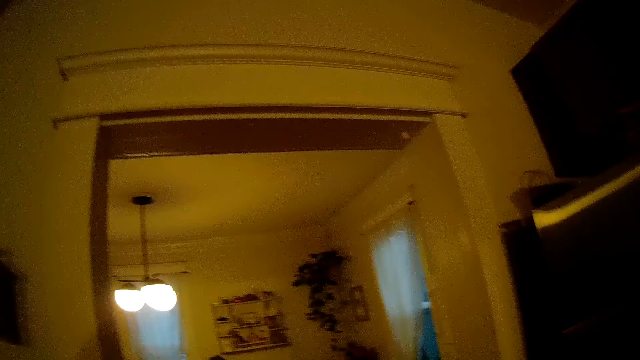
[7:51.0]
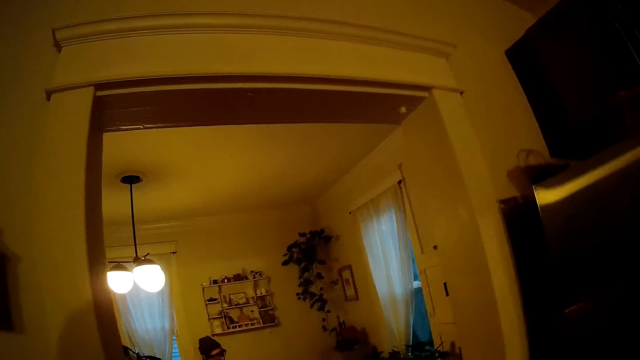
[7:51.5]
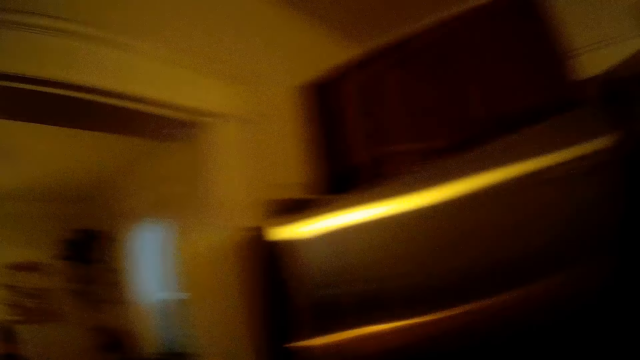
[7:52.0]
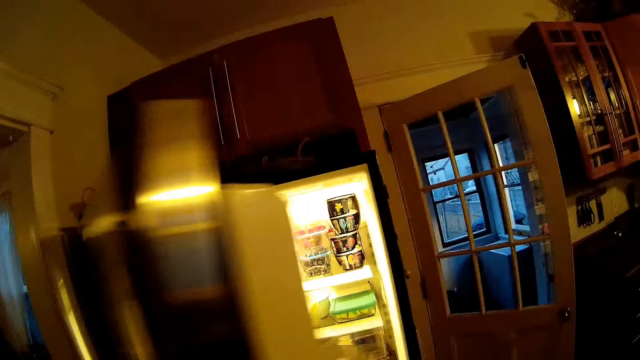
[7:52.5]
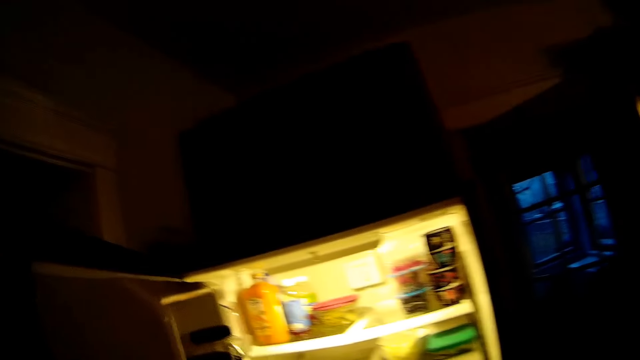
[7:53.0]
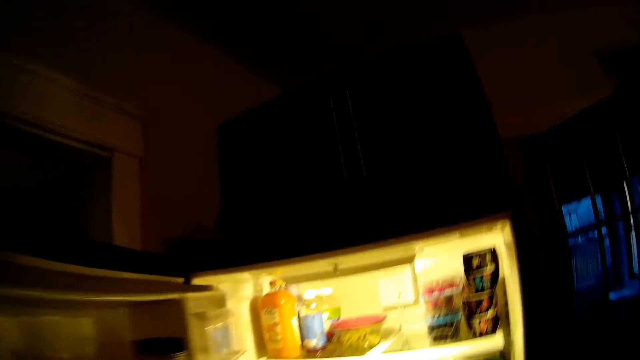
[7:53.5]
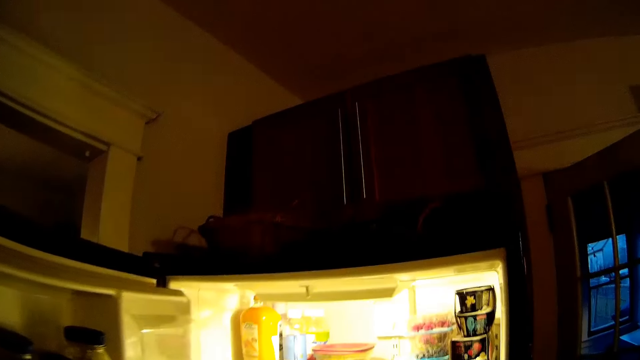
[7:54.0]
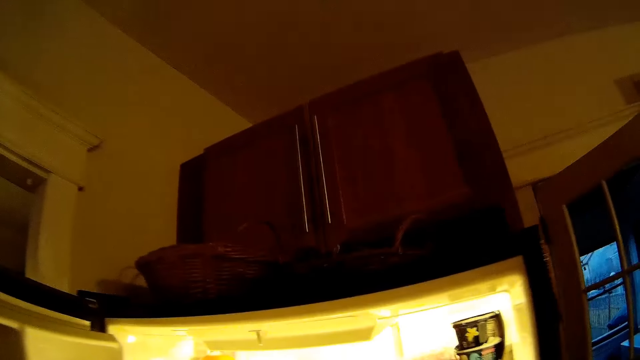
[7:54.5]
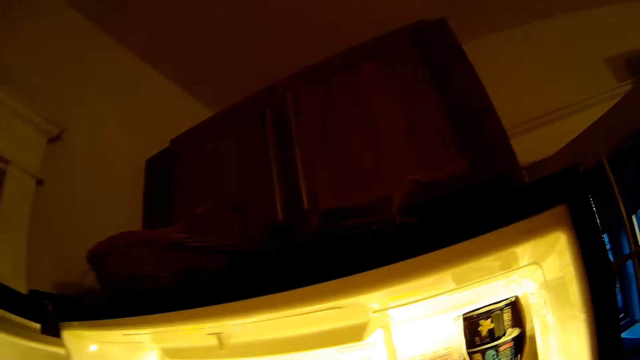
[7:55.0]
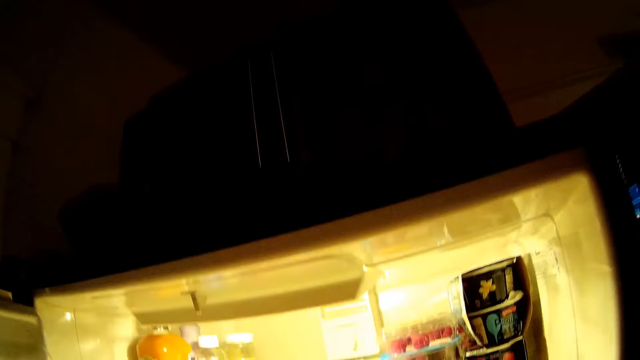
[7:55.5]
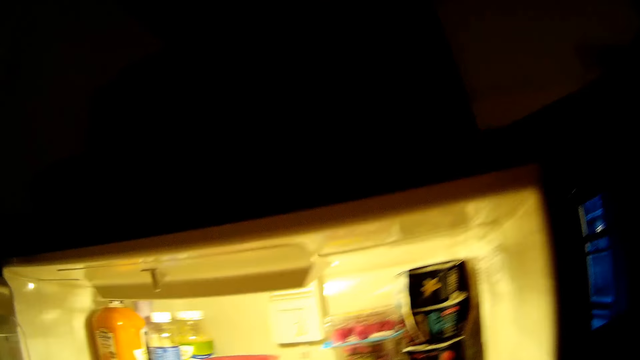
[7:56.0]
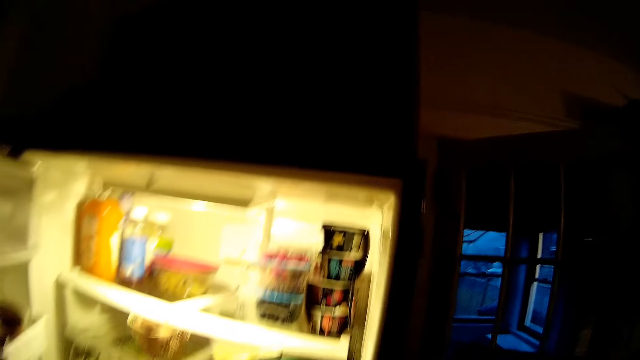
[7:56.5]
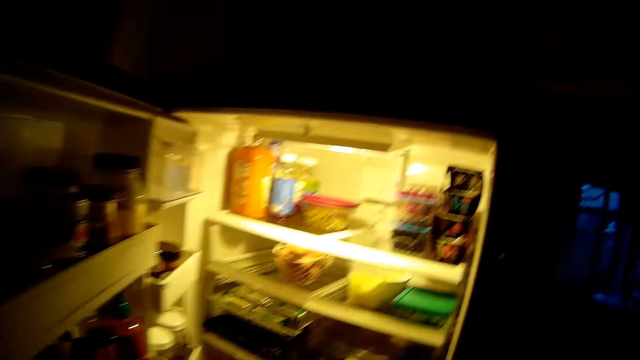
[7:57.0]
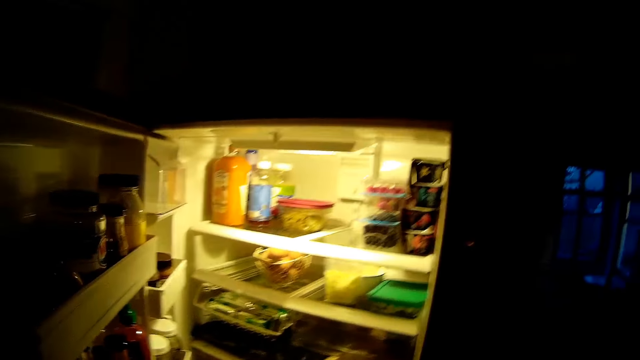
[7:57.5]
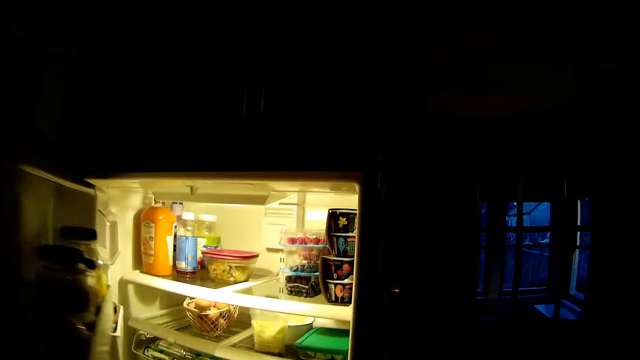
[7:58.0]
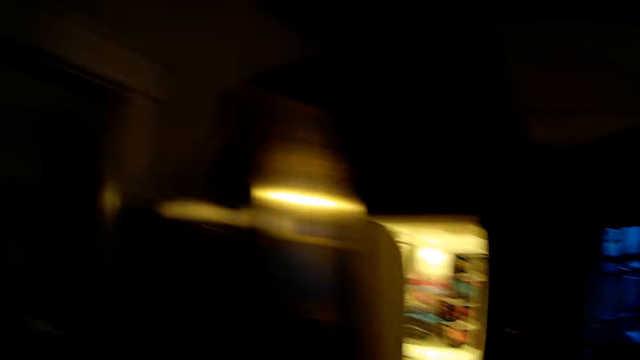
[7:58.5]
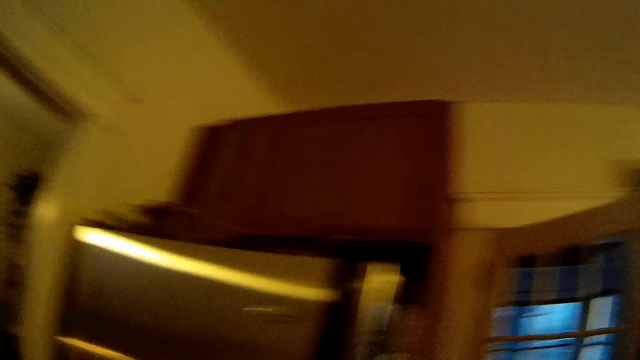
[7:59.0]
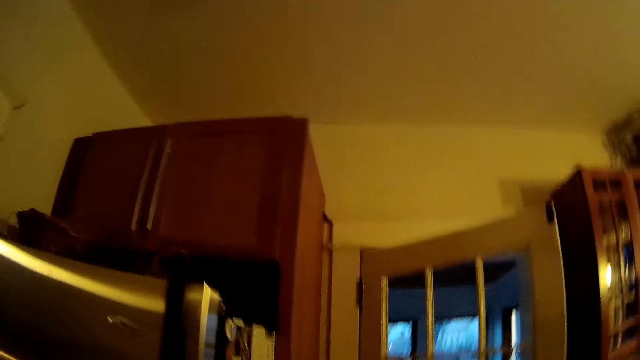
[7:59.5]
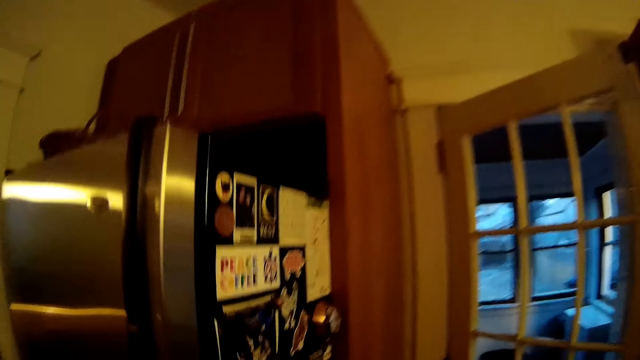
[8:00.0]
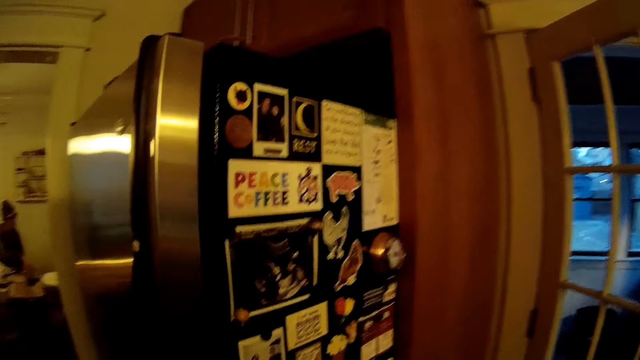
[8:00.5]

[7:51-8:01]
A man sits on a chair. The camera wearer opens the refrigerator. She closes the refrigerator with her left hand.

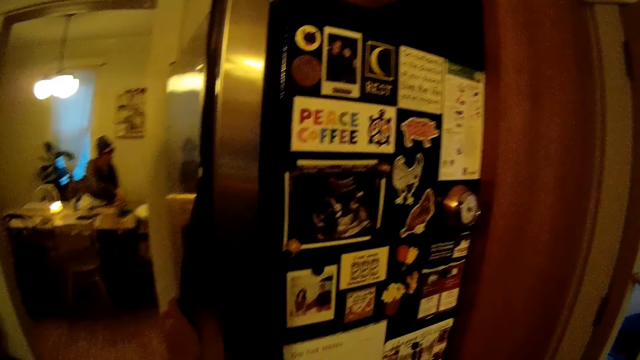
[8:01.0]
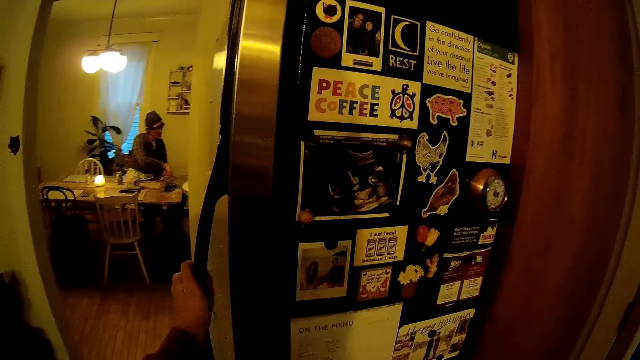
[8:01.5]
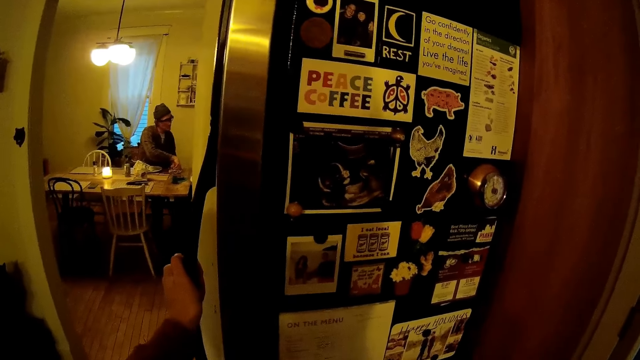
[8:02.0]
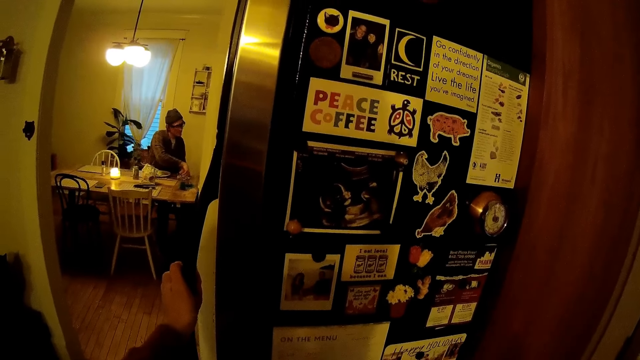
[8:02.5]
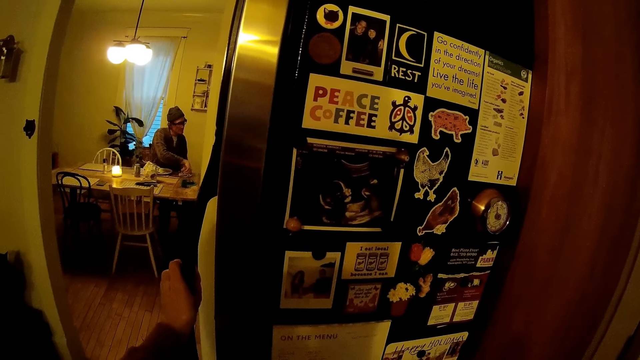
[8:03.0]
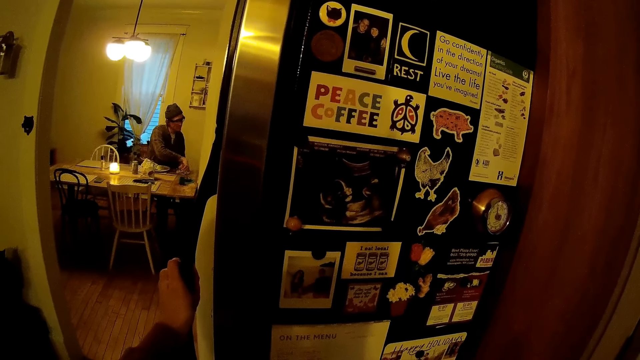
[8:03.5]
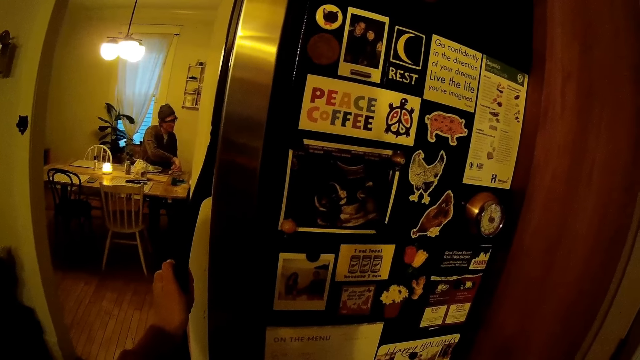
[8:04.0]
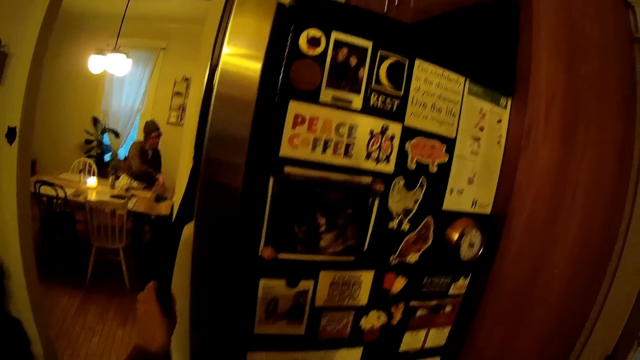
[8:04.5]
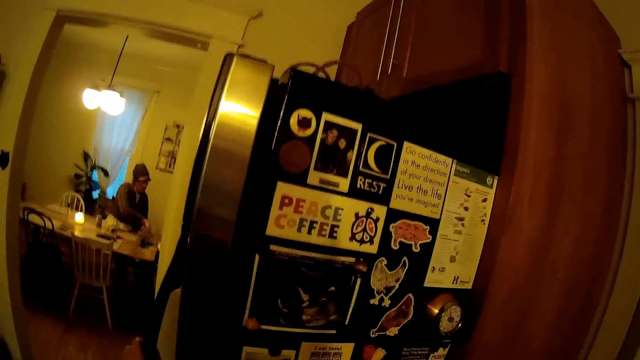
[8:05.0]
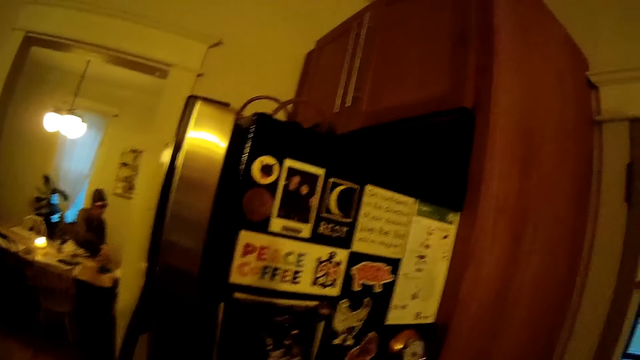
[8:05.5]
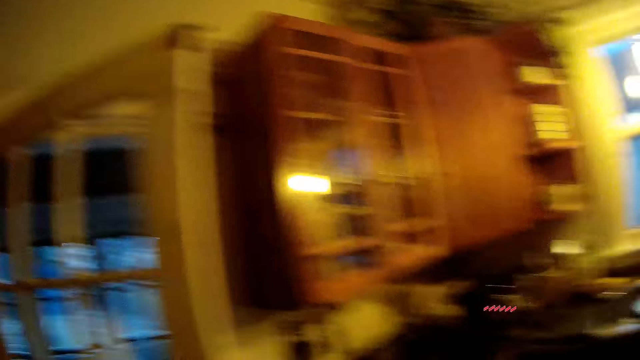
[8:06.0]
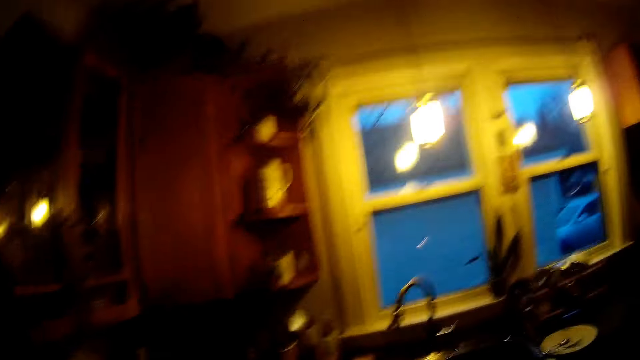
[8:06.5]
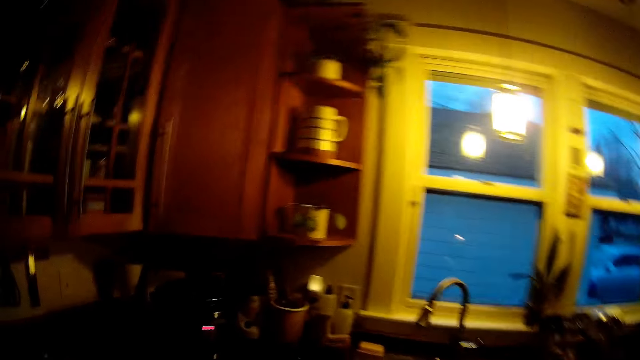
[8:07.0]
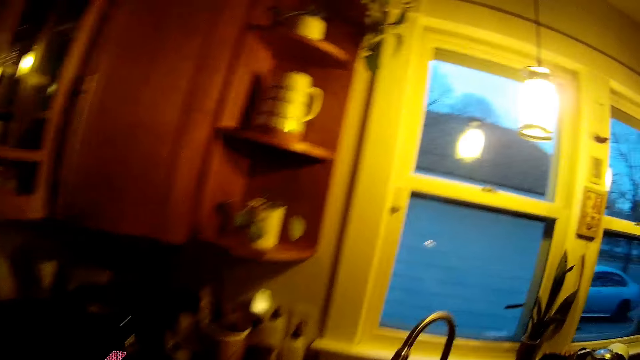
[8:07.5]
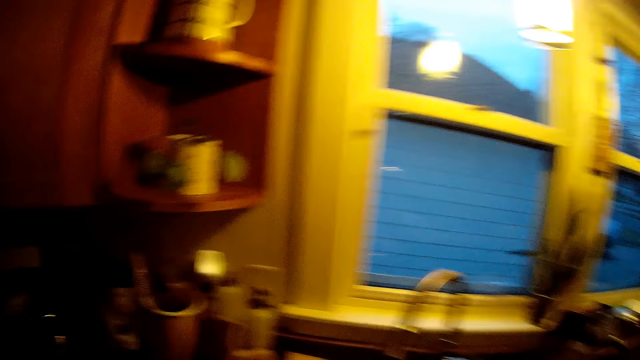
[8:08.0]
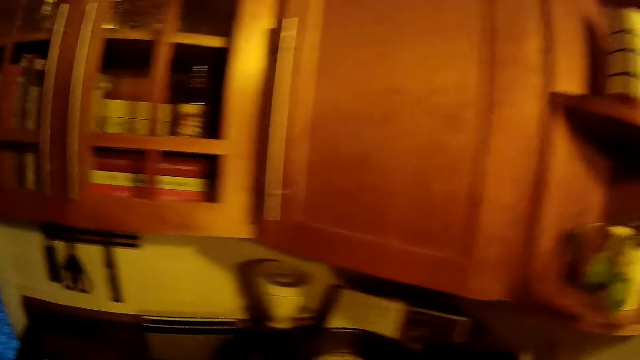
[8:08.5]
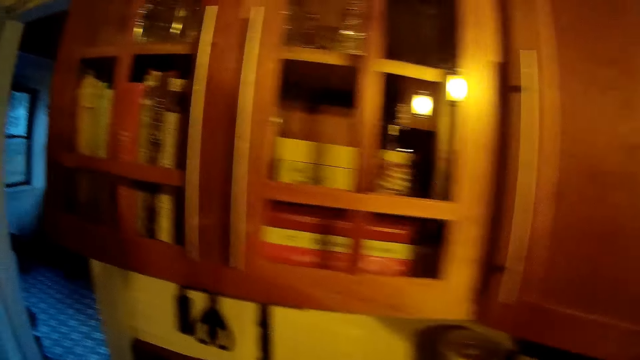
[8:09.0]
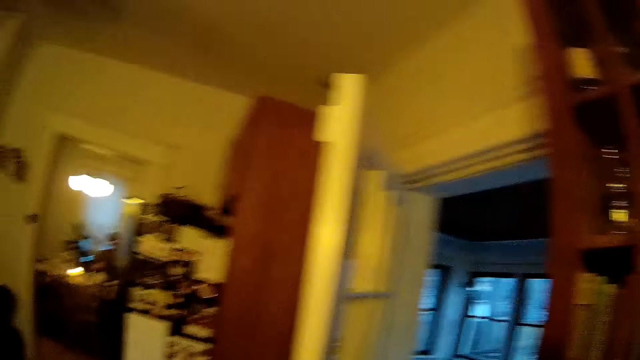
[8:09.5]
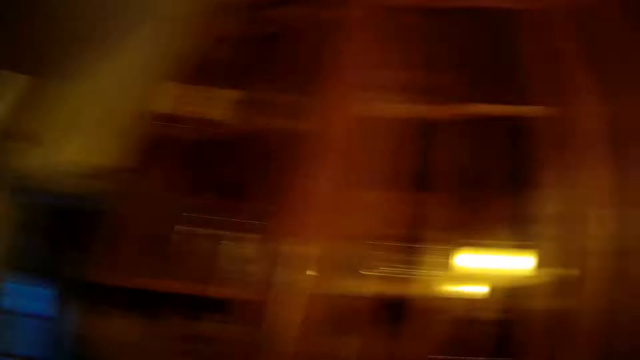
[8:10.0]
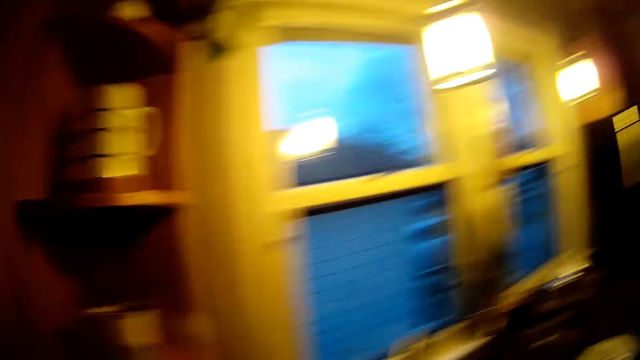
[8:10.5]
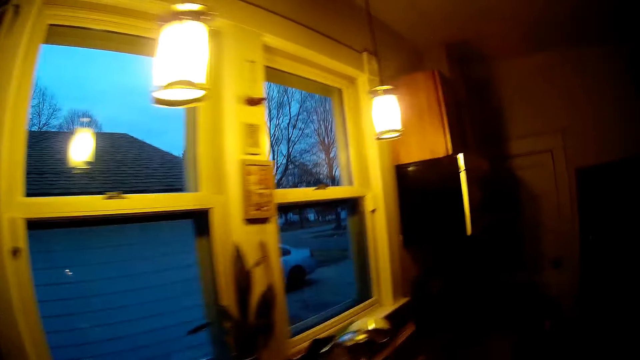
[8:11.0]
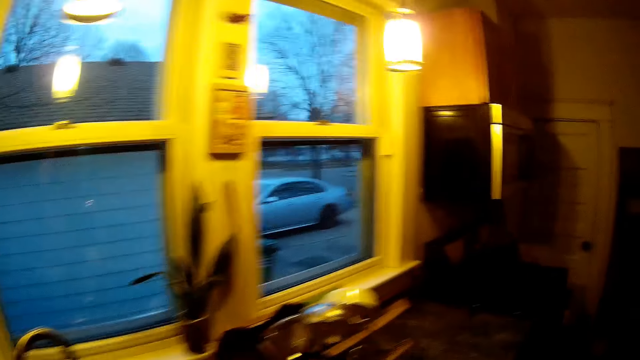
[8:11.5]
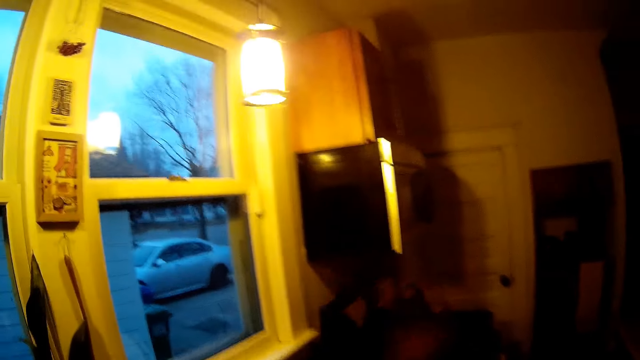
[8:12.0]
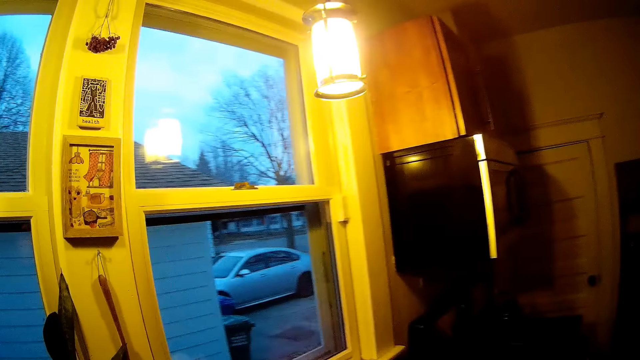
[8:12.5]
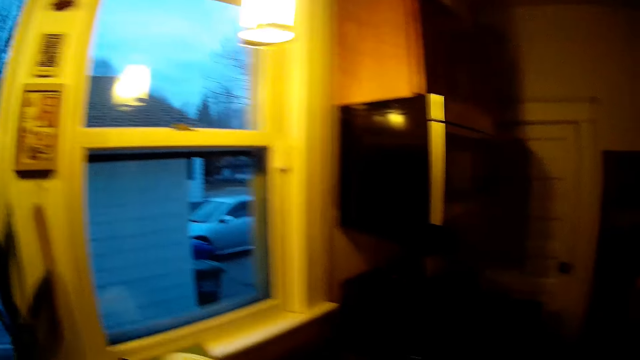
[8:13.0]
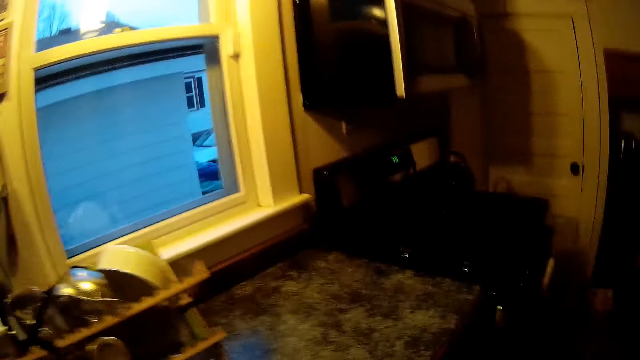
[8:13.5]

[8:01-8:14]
A man sits at the table. The camera wearer holds the fridge's door handle. They walk to the counter and laugh. The man sits at the table.
